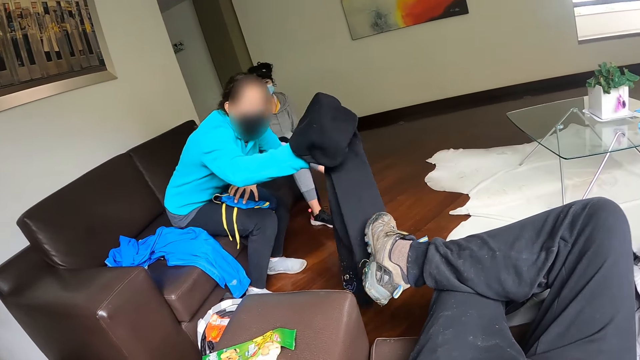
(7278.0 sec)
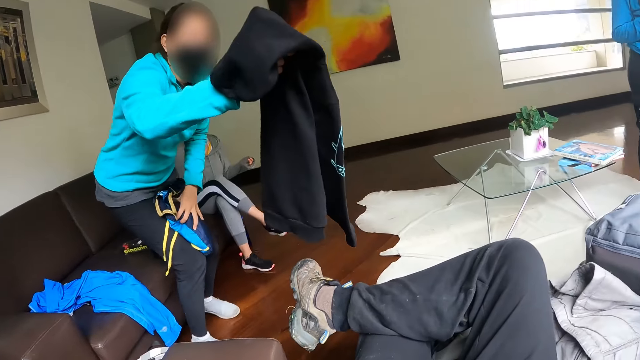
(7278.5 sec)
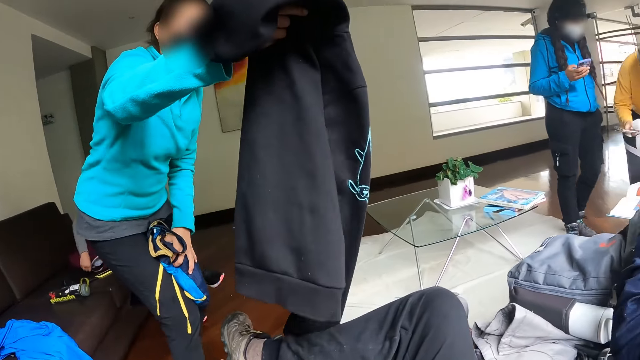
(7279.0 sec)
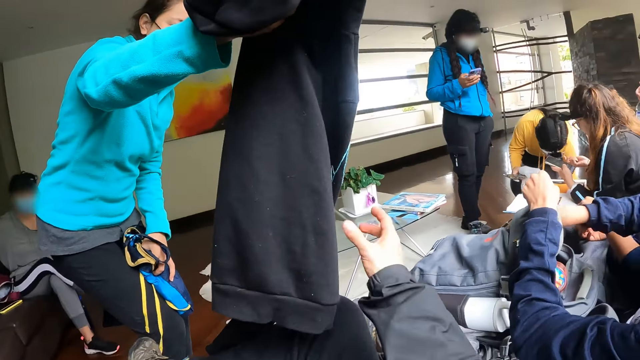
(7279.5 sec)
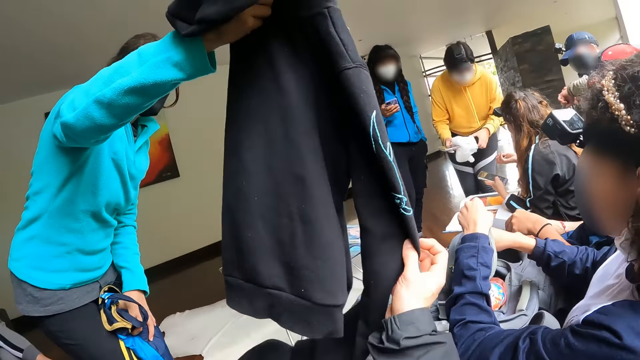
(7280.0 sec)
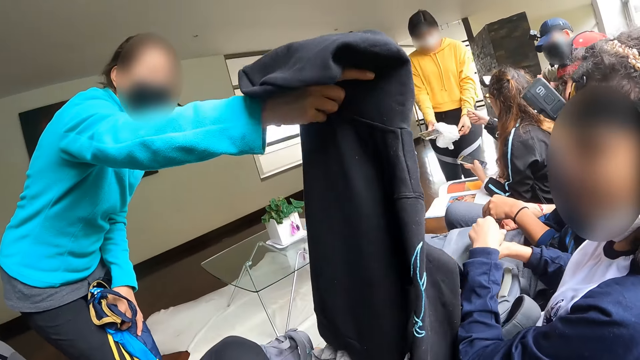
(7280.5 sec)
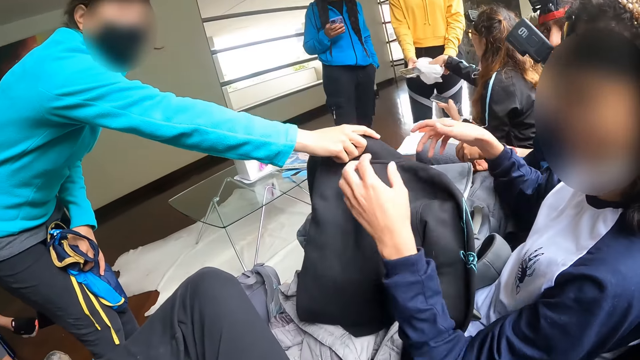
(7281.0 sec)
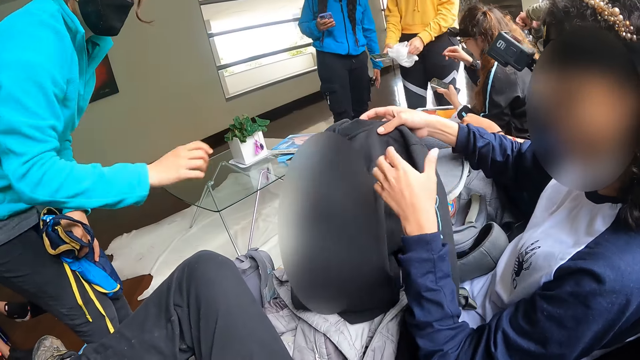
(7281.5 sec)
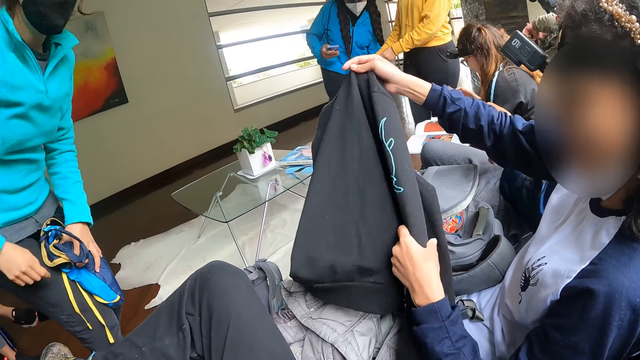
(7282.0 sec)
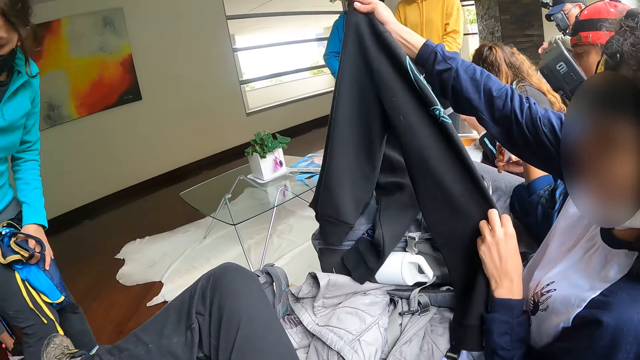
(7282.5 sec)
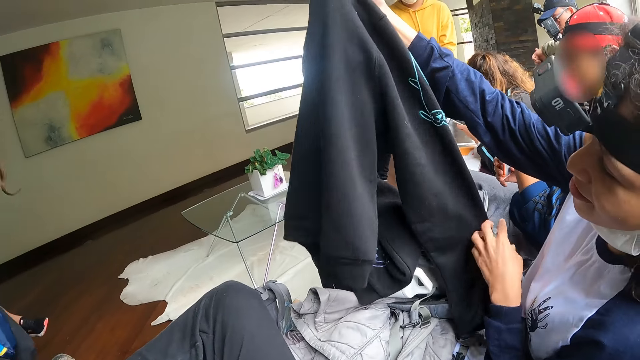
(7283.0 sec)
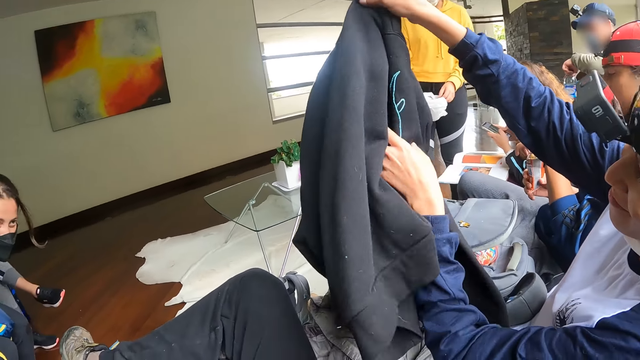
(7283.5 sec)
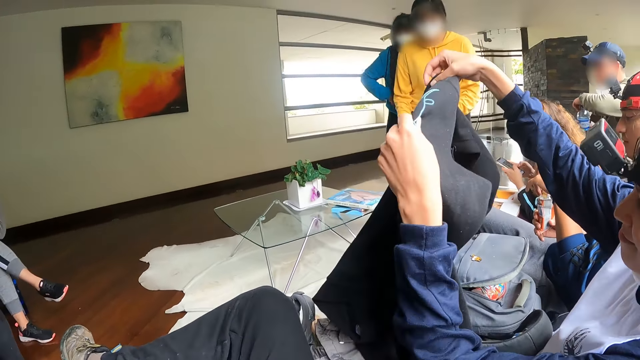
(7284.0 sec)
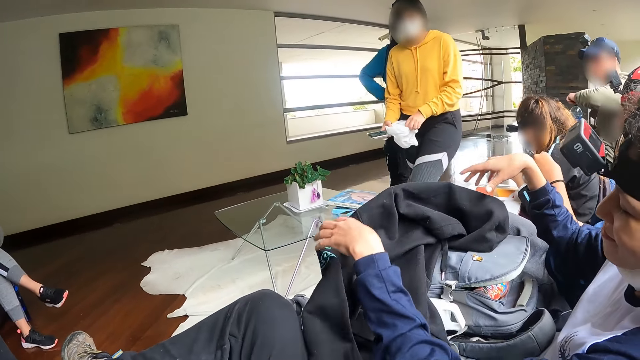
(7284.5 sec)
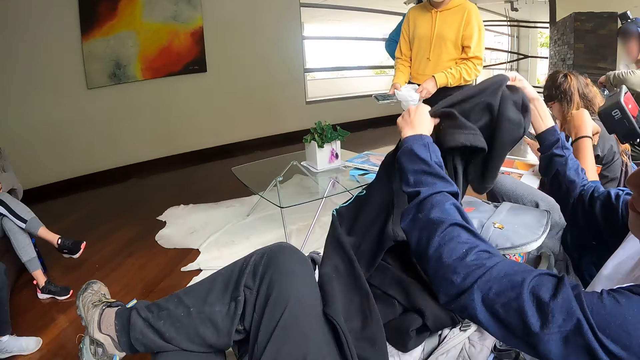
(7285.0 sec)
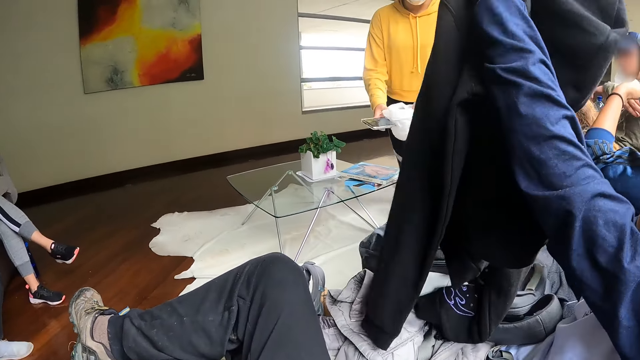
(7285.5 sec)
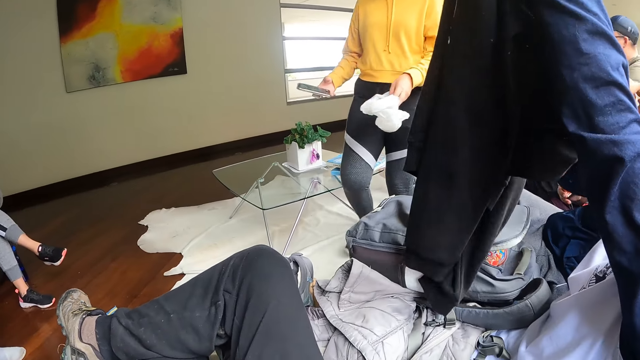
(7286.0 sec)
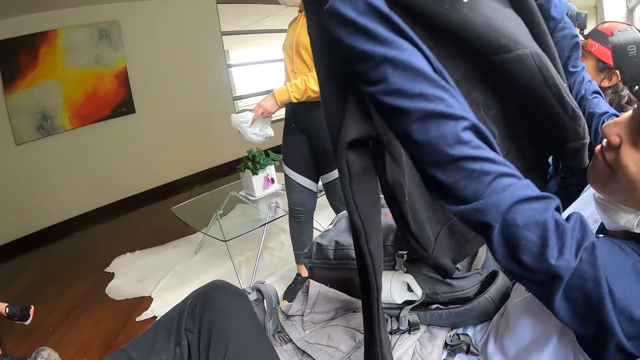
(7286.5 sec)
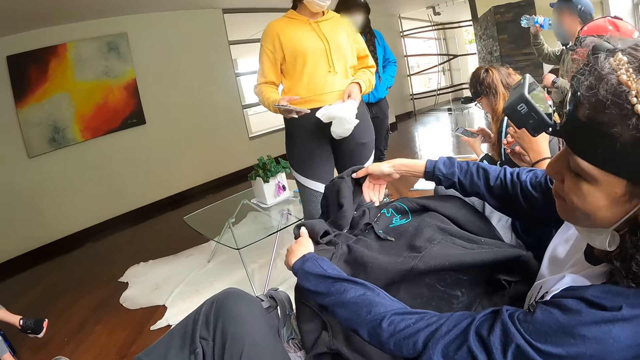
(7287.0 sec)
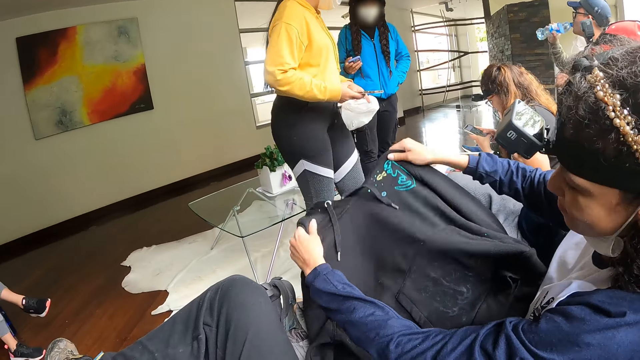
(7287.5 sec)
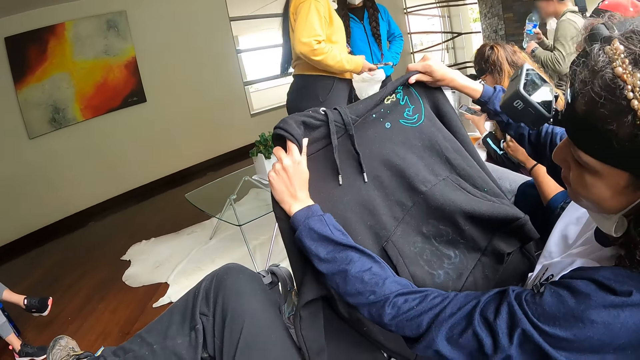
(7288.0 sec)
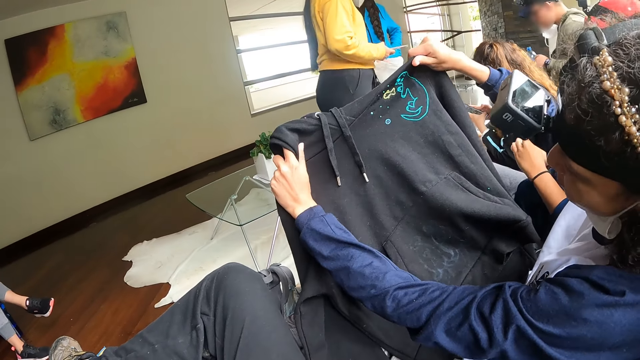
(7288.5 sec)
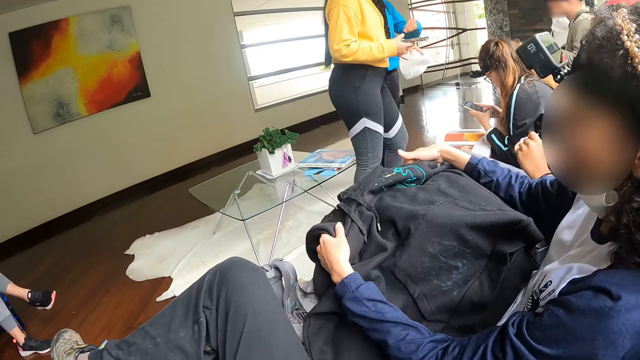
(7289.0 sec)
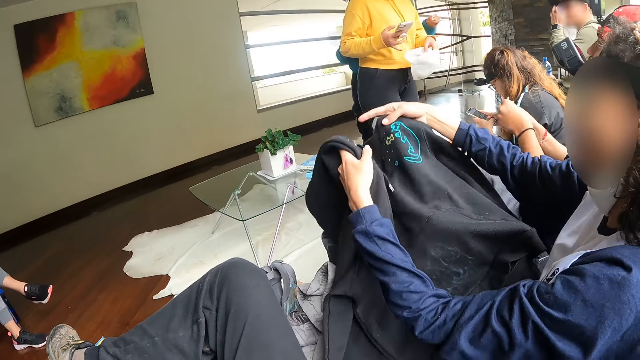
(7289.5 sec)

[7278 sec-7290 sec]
A woman gets up from the chair while holding a hoodie or jumper. The woman hands another woman the hoodie with her right hand. The camera wearer holds the hoodie with his right hand. He touches the jumper held by him. The other woman holds the hoodie on her lap with both hands. The other woman takes the jumpers from the first woman. The other woman looks at the jumper.

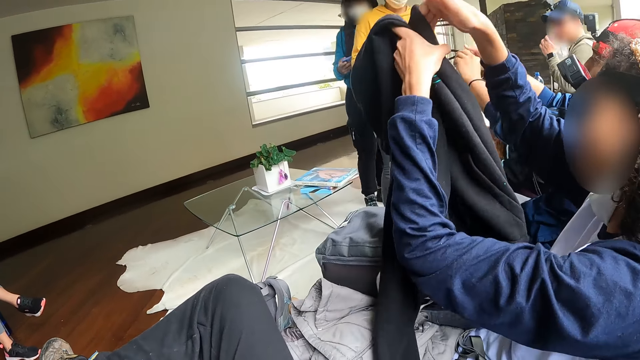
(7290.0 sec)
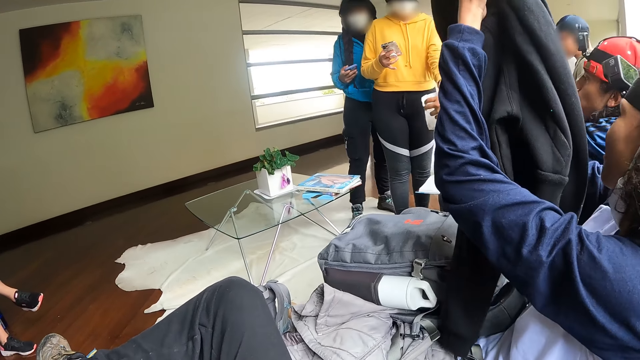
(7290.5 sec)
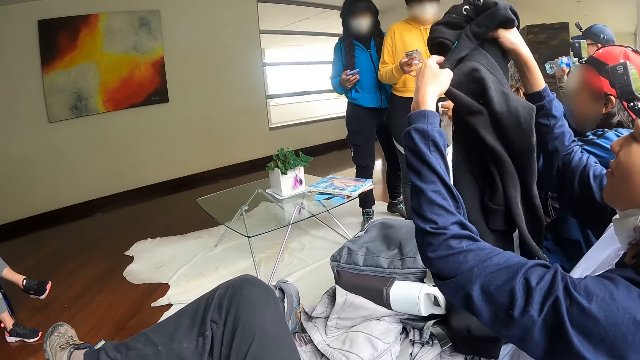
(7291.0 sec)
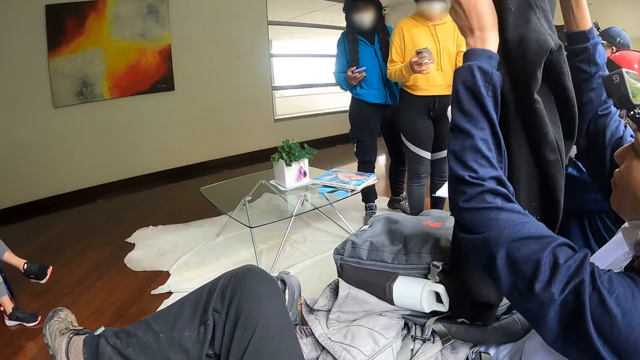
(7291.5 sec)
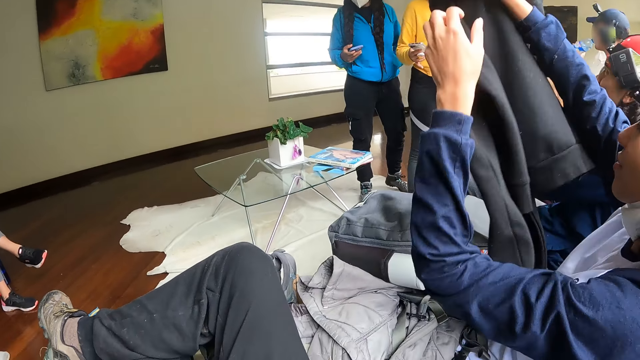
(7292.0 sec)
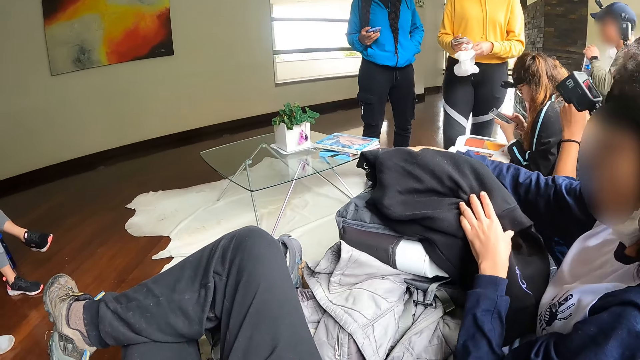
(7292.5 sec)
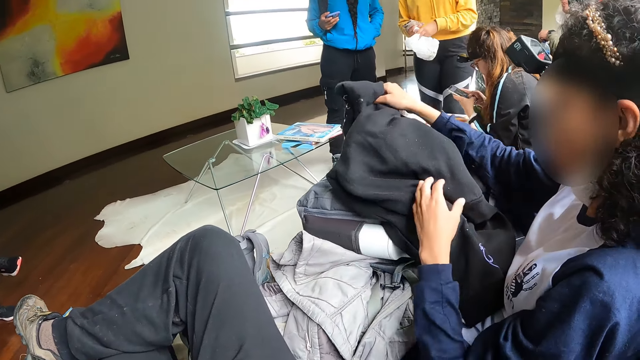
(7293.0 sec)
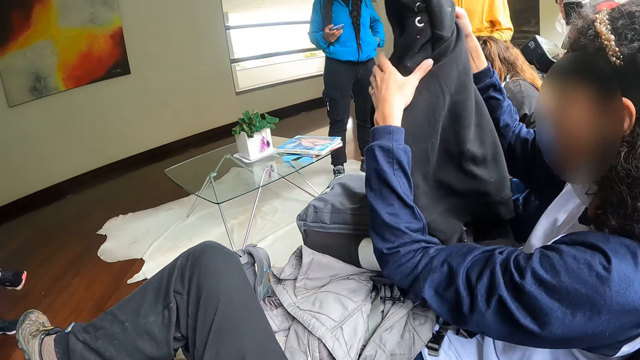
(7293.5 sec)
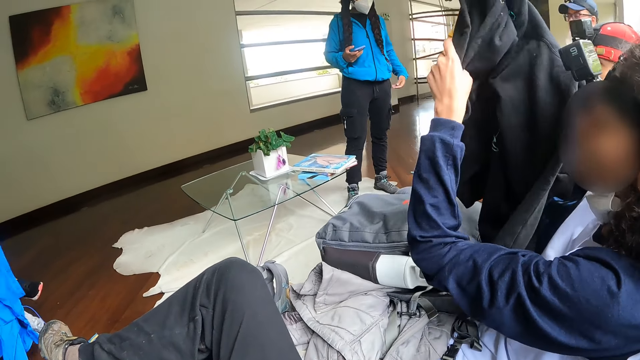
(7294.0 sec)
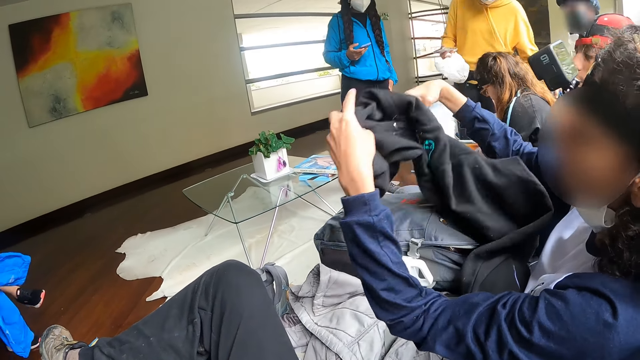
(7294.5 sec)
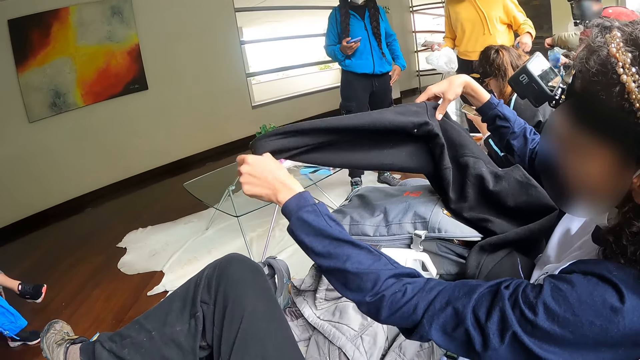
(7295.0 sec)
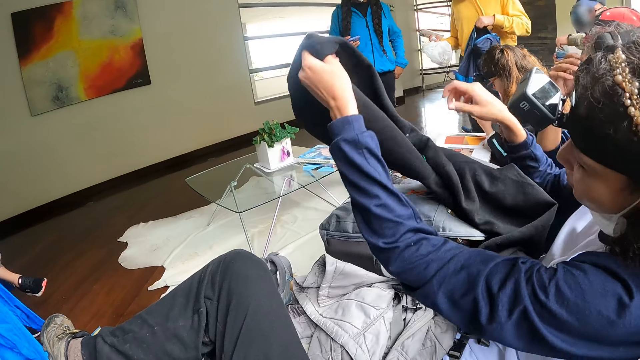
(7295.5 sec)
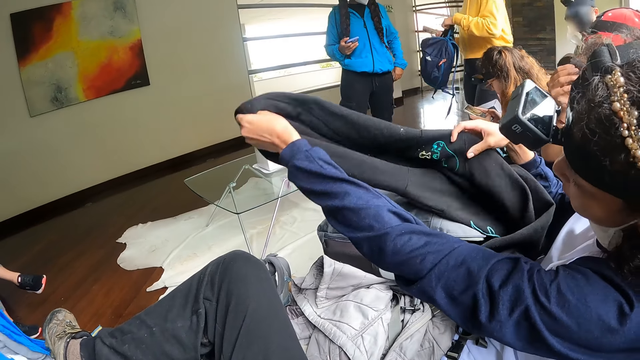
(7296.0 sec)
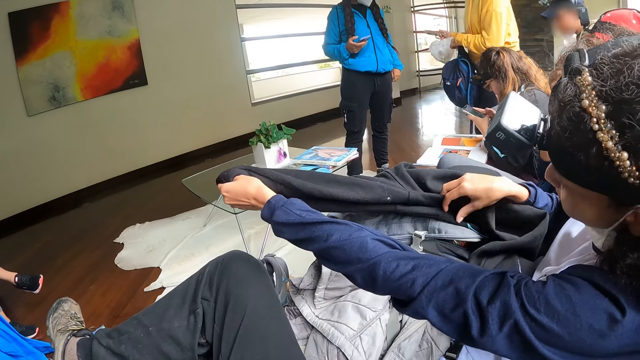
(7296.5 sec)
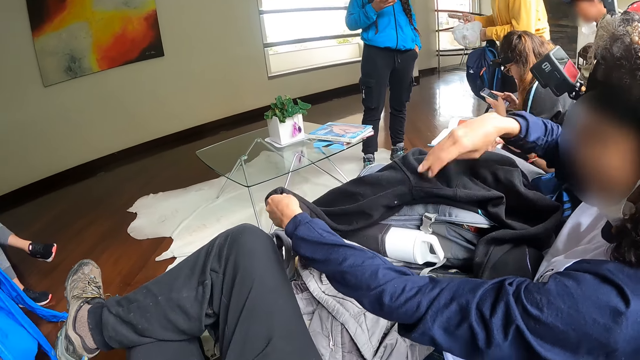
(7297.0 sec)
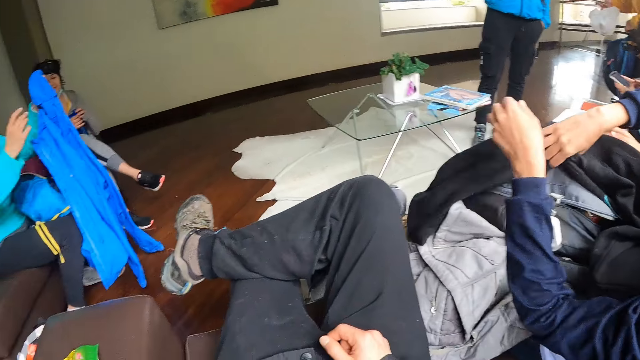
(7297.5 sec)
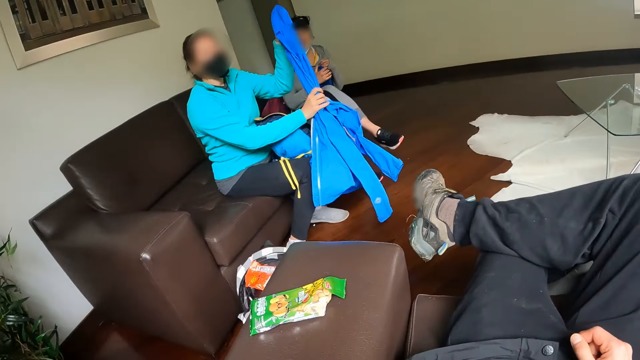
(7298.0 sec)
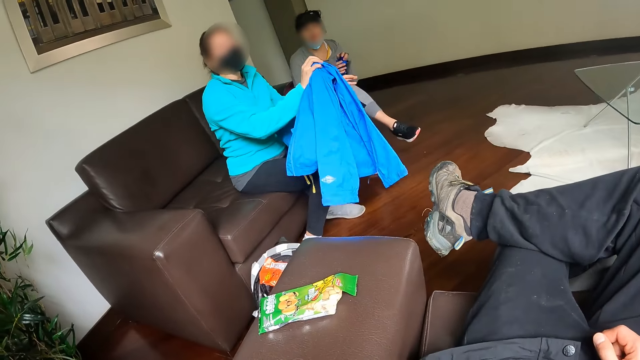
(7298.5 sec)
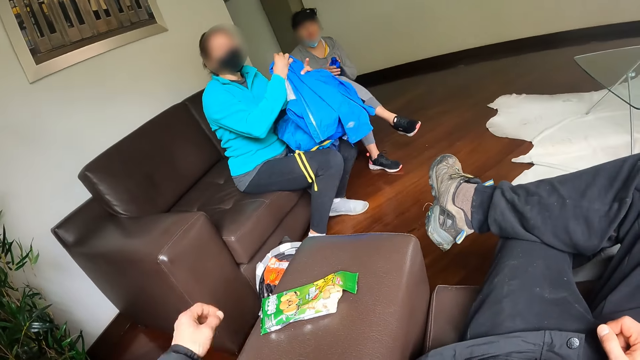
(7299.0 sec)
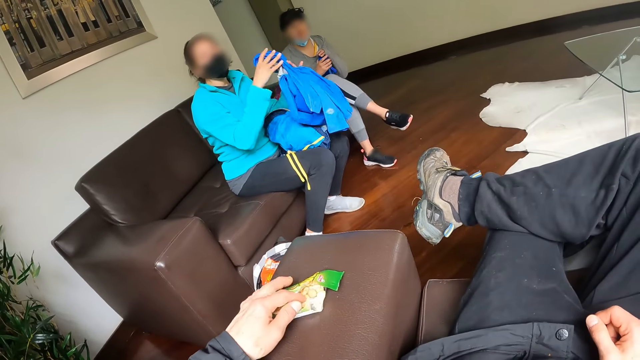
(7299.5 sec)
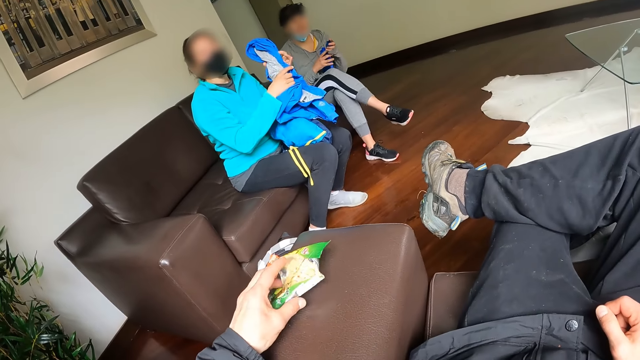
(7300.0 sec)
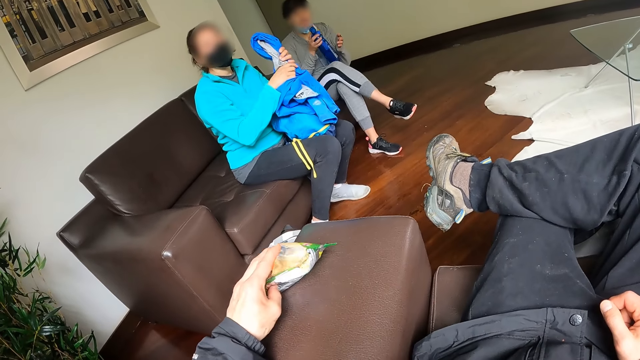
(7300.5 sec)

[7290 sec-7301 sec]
The woman folds a coat with both hands. The woman holds the jumper.
